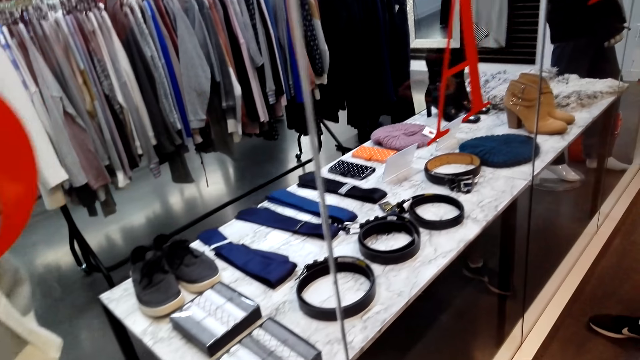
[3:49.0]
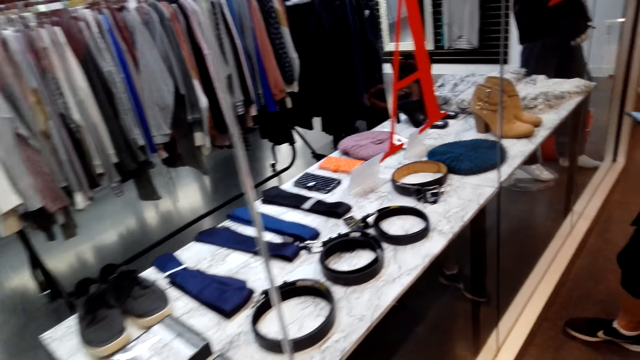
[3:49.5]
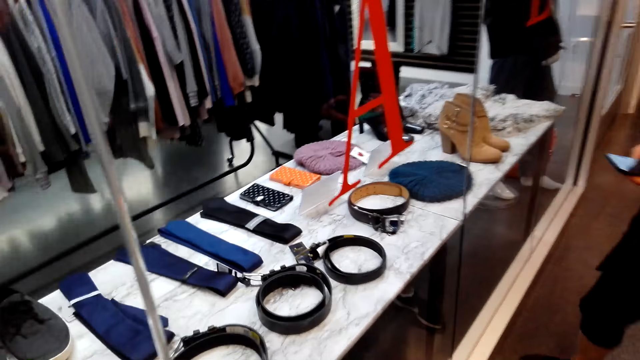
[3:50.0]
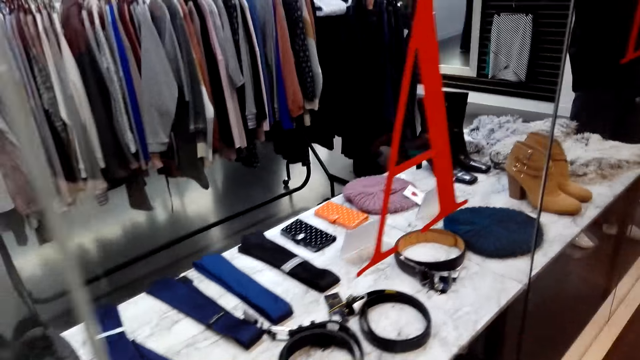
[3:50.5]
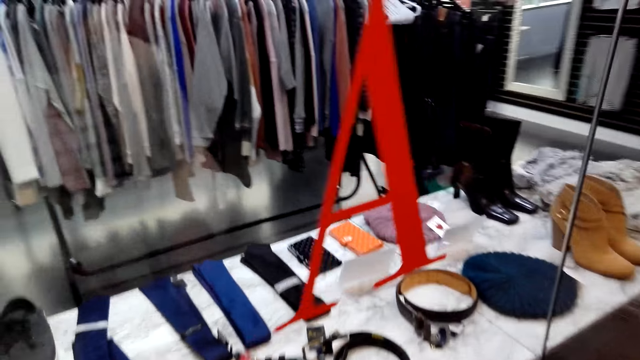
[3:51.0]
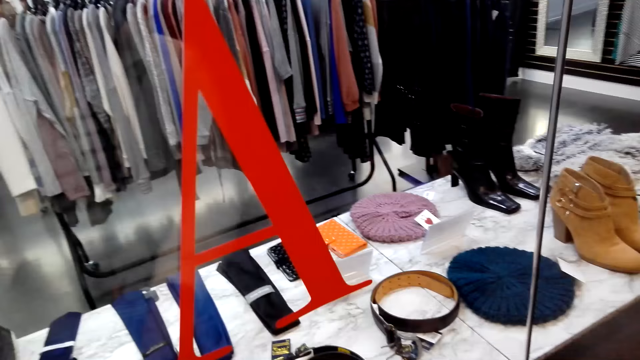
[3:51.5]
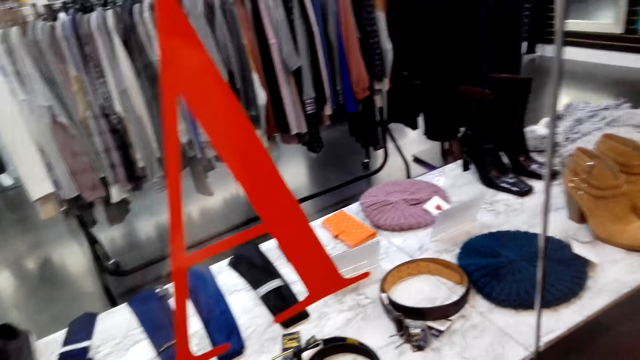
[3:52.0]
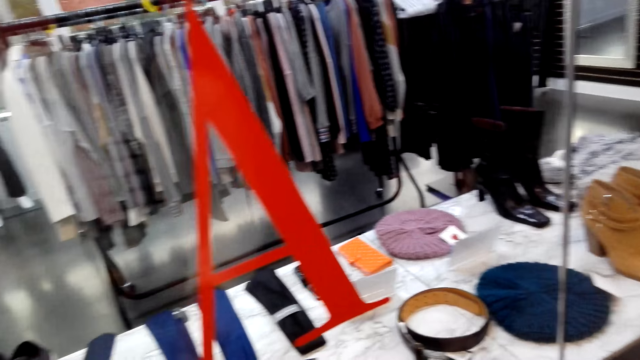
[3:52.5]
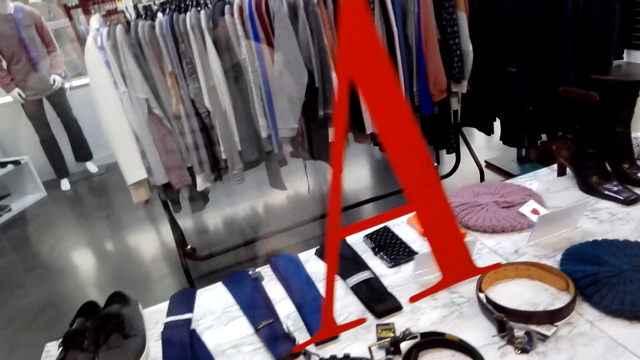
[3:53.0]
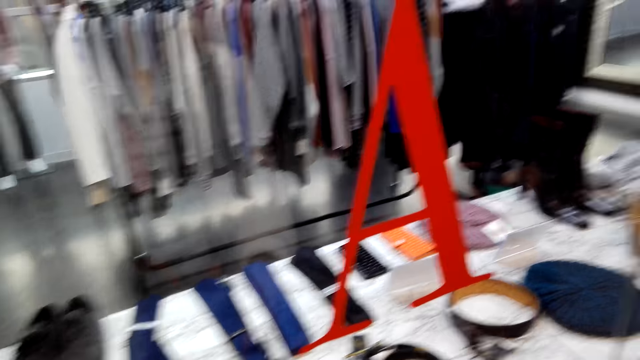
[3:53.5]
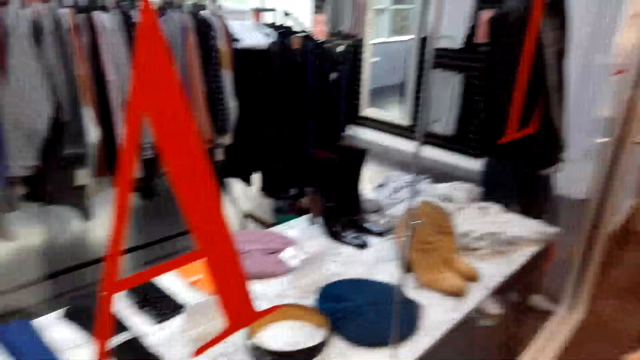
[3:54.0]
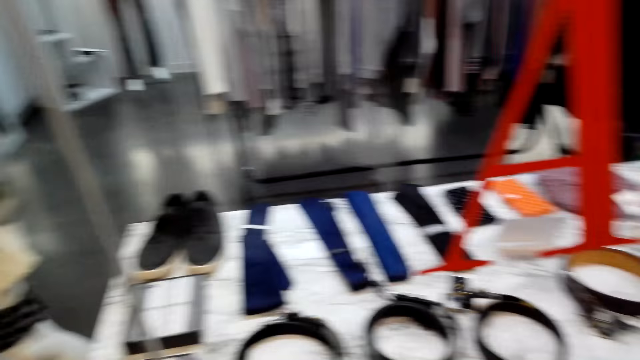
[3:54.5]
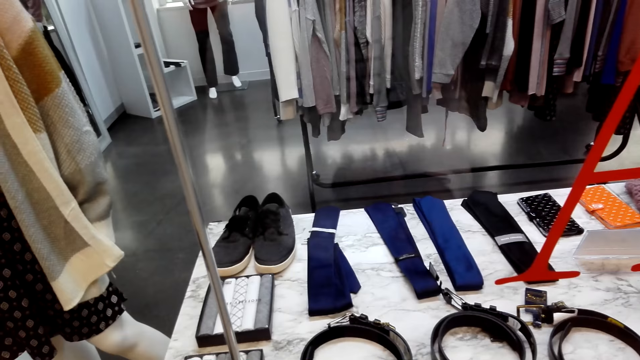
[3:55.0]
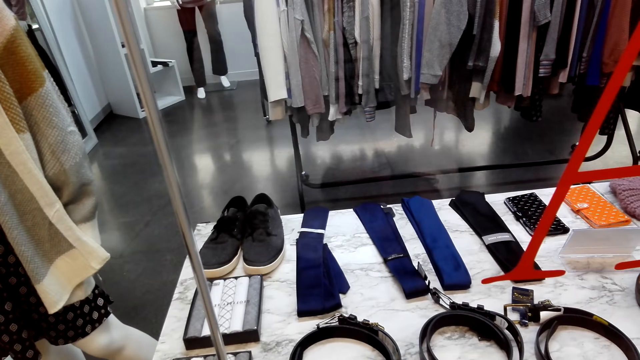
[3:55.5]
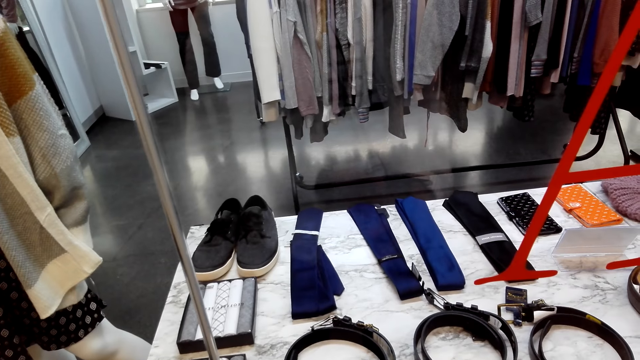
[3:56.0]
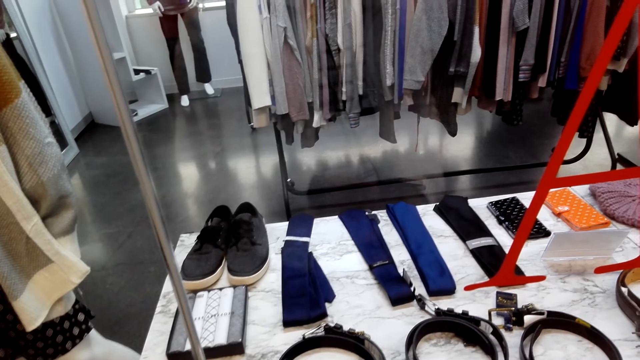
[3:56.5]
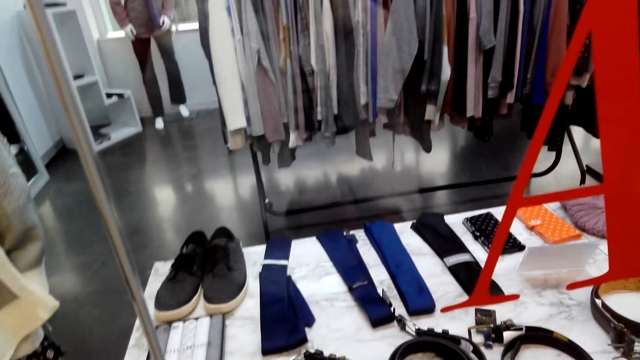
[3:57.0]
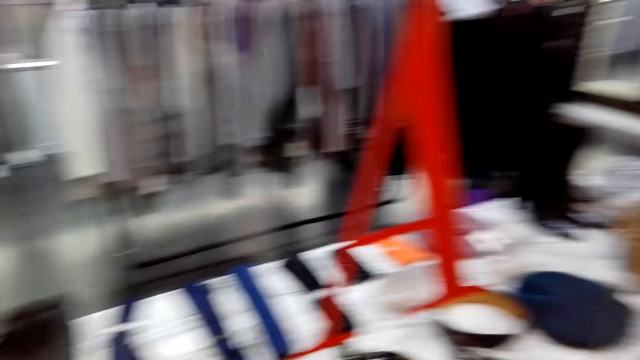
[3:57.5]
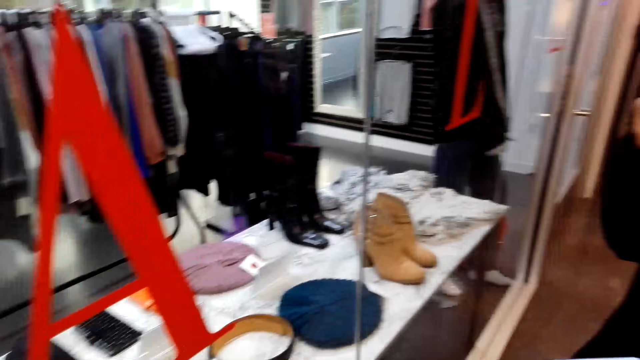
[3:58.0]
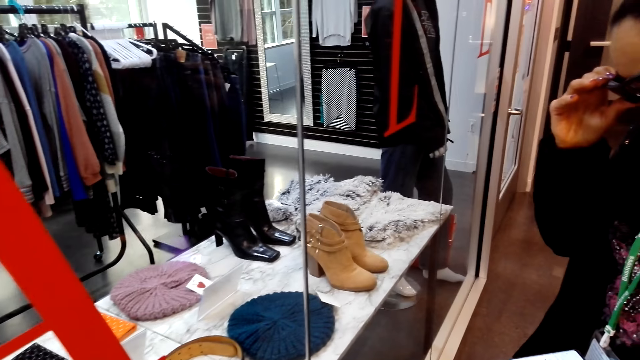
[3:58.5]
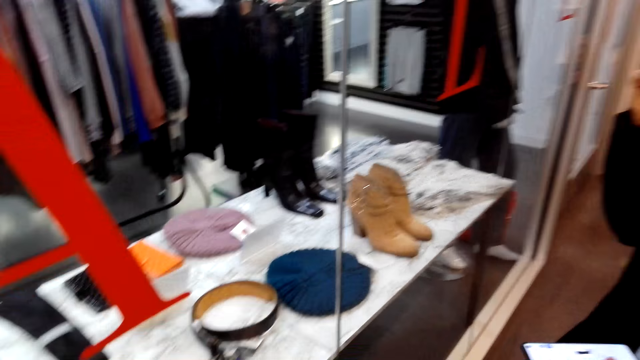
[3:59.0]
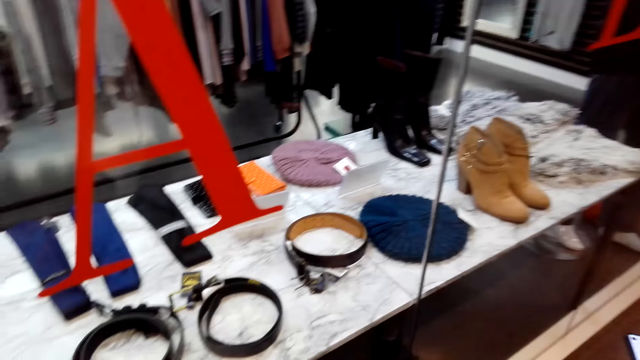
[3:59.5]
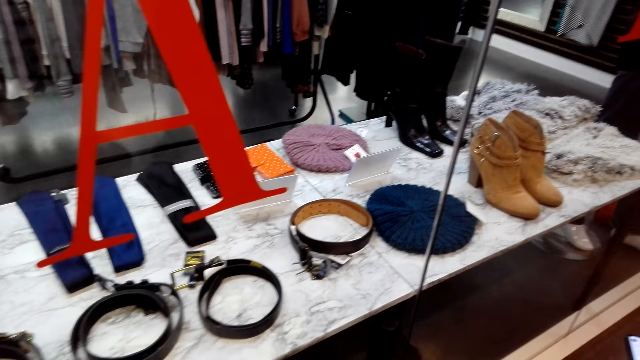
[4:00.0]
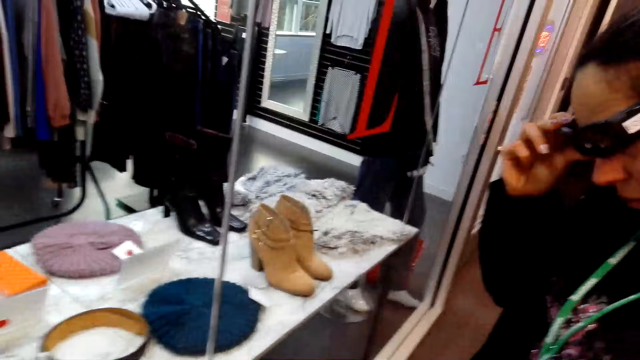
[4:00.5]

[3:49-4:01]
The camera wearer moves around. They look around the store.

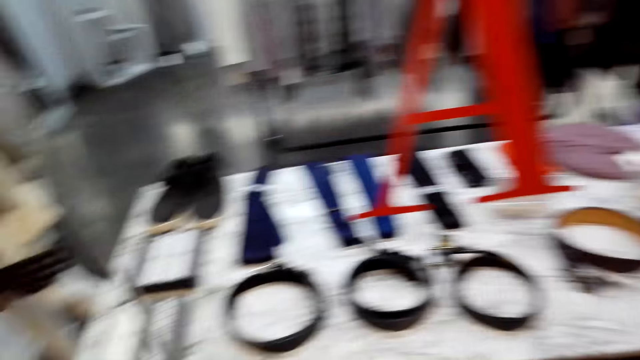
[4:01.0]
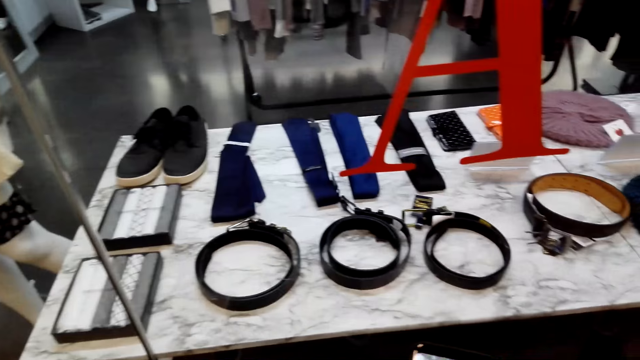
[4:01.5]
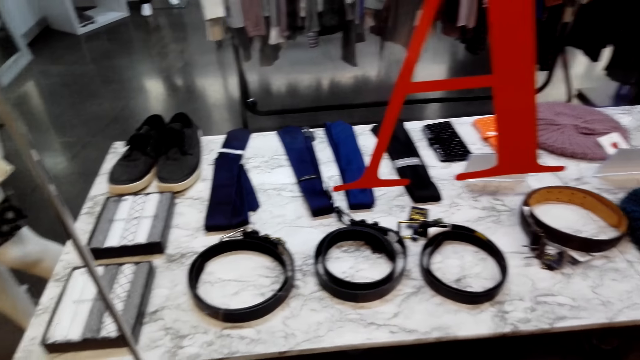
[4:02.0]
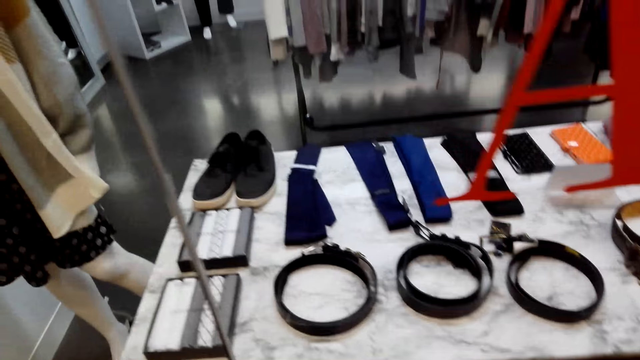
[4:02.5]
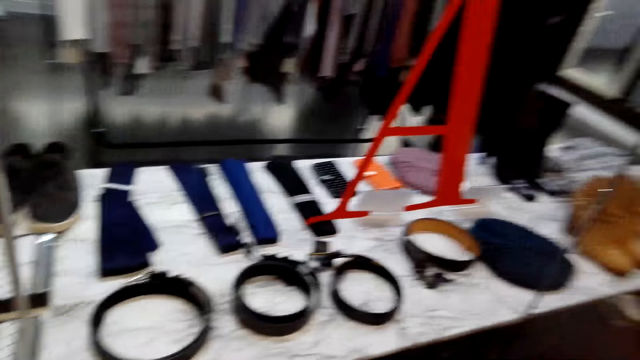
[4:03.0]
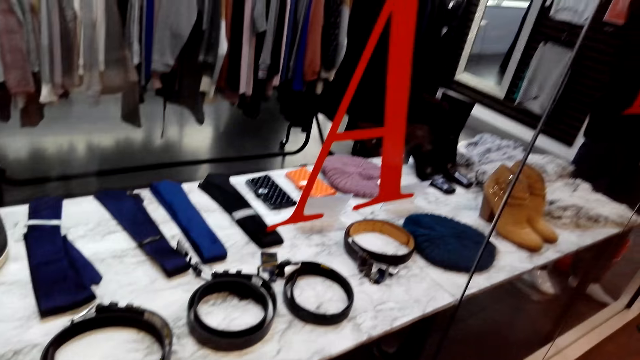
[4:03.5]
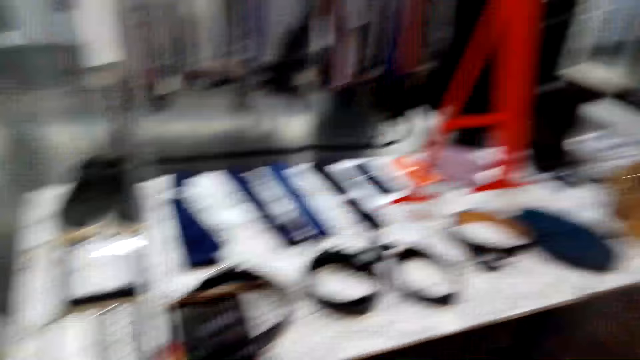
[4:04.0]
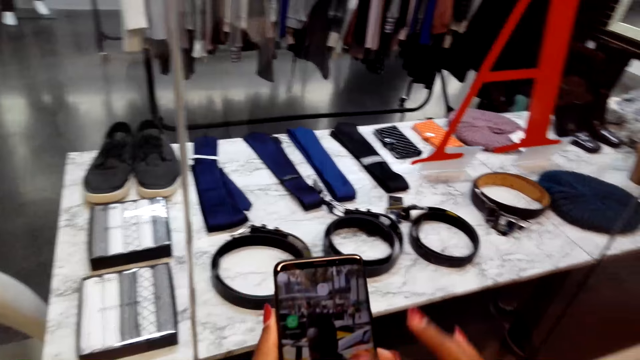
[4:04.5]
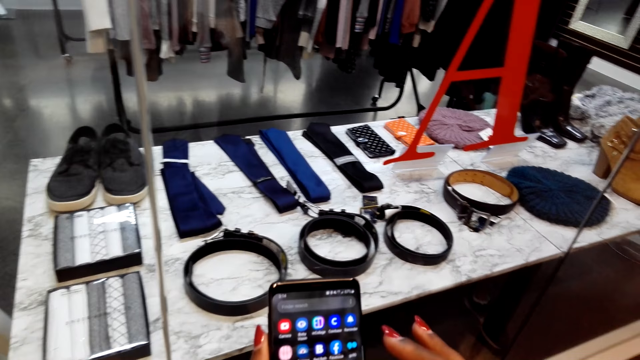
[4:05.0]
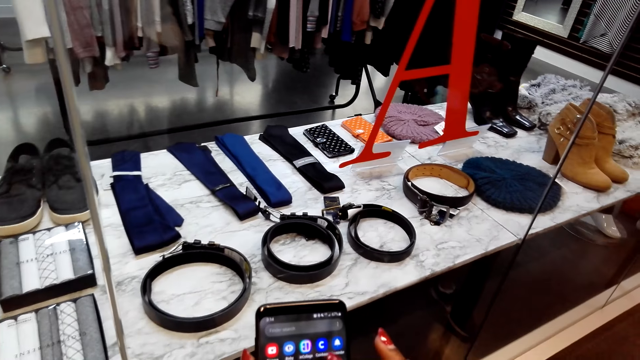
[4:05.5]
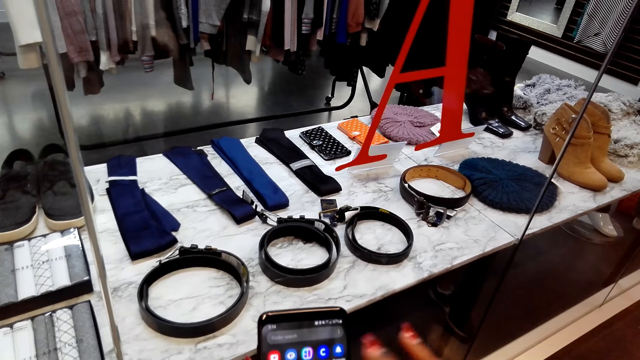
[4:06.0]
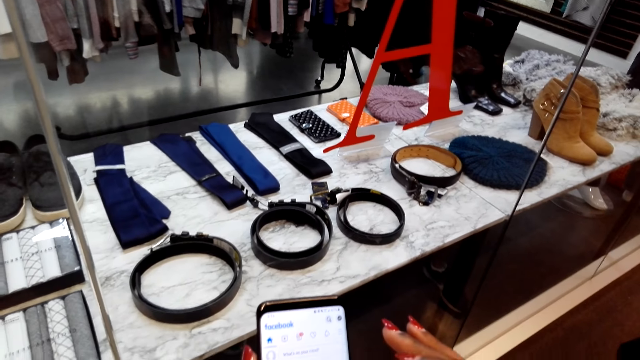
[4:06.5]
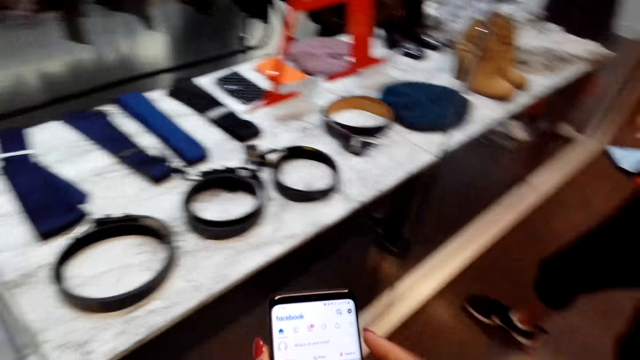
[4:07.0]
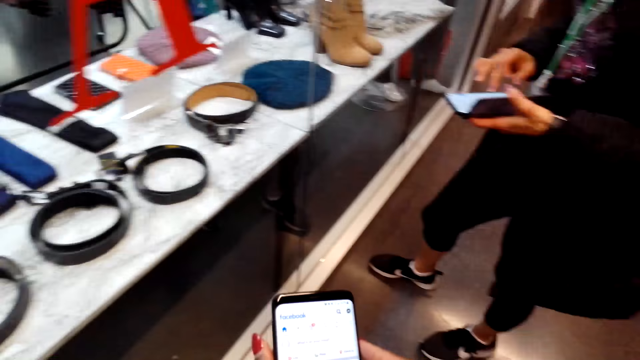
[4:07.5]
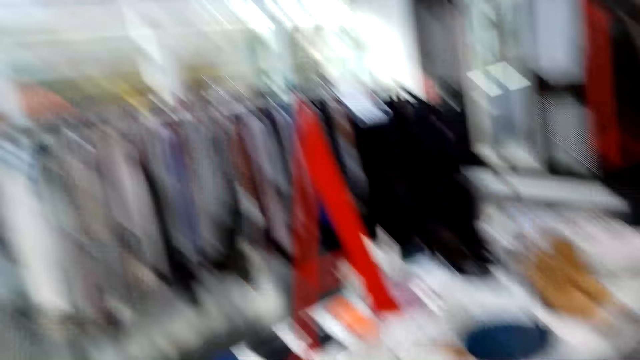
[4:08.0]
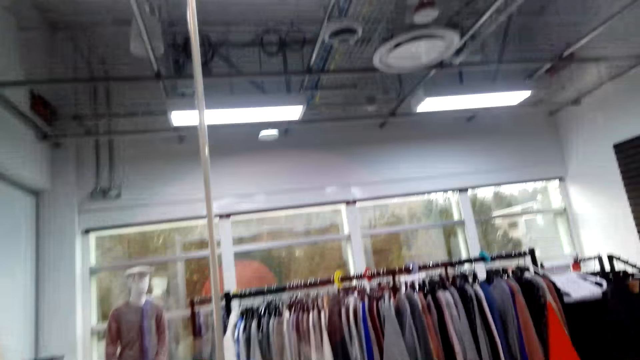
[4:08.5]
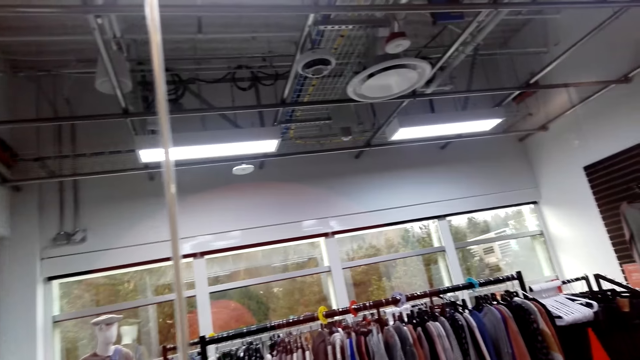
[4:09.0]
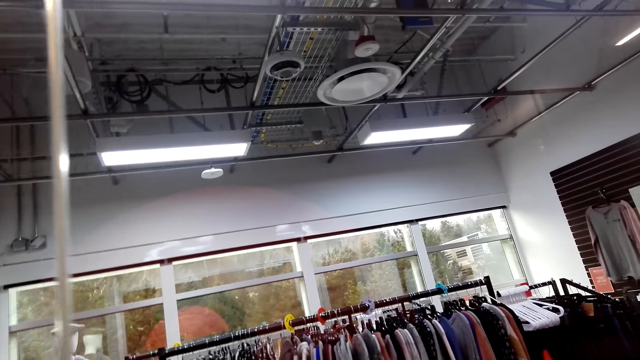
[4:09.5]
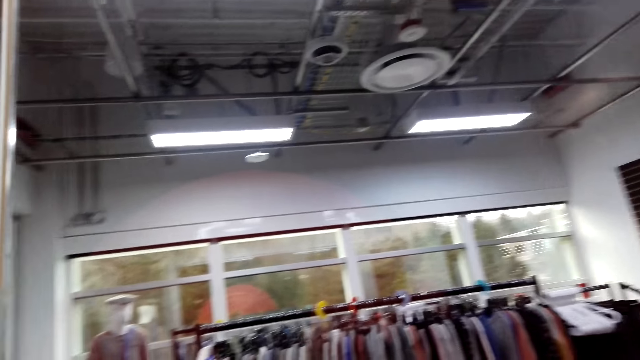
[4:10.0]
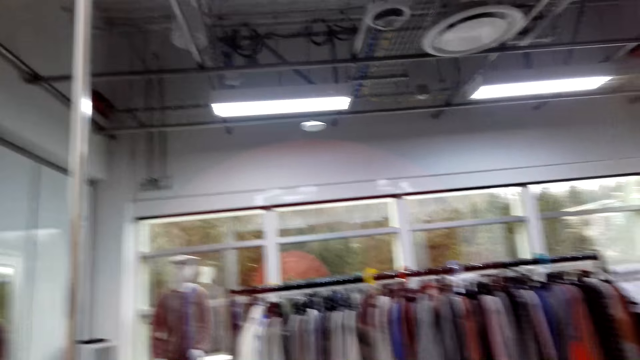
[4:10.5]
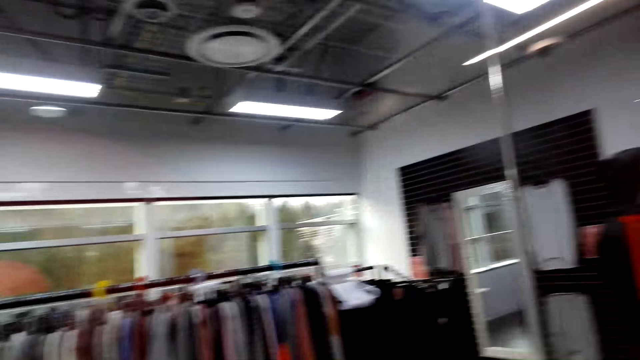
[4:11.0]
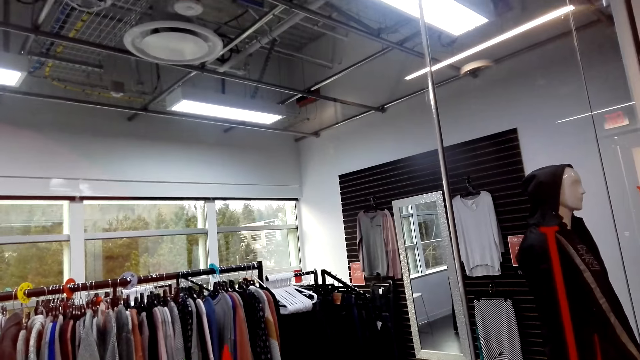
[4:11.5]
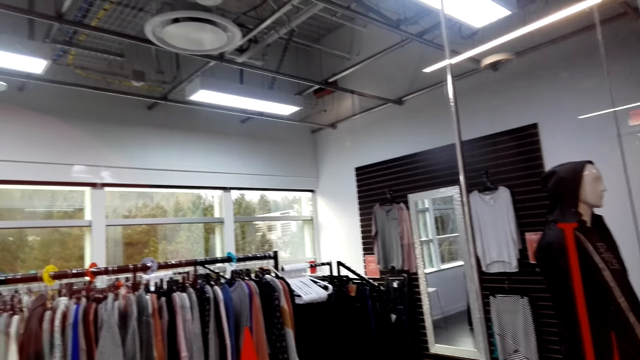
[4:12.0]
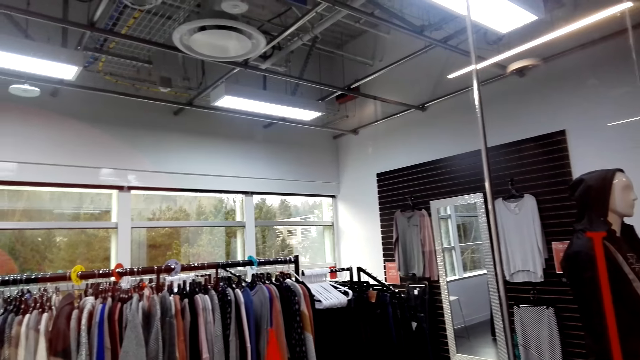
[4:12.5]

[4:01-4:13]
The camera wearer scrolls the phone. A lady scrolls a phone. The camera wearer looks around the store. They use the phone.
